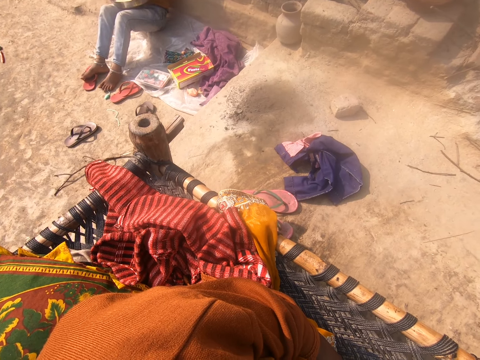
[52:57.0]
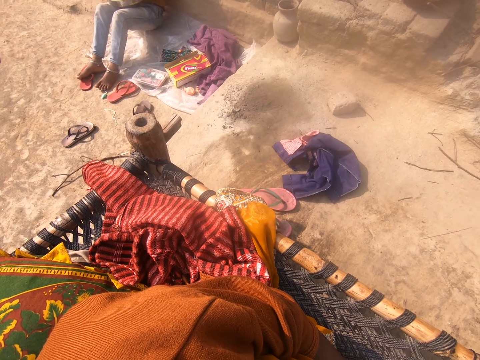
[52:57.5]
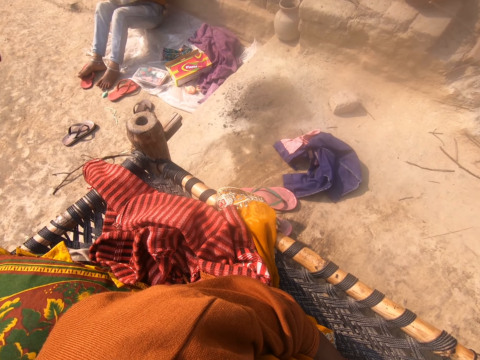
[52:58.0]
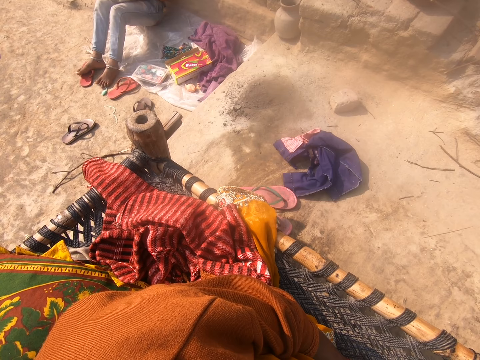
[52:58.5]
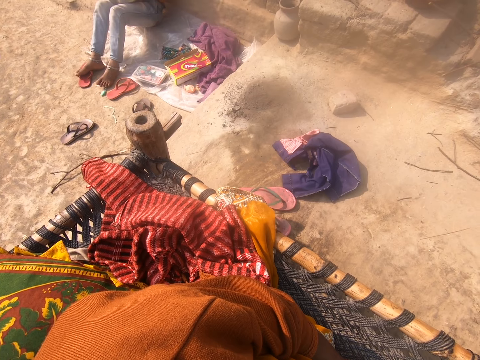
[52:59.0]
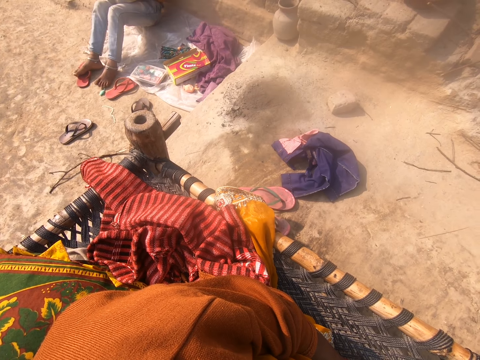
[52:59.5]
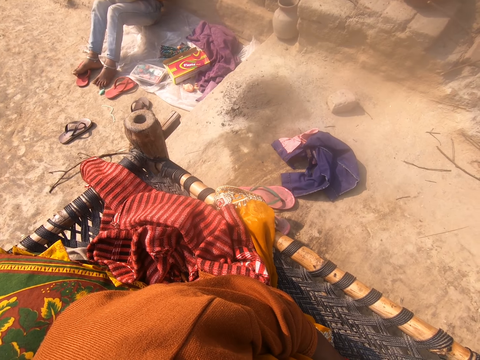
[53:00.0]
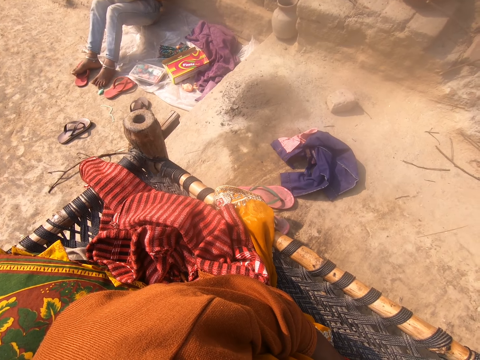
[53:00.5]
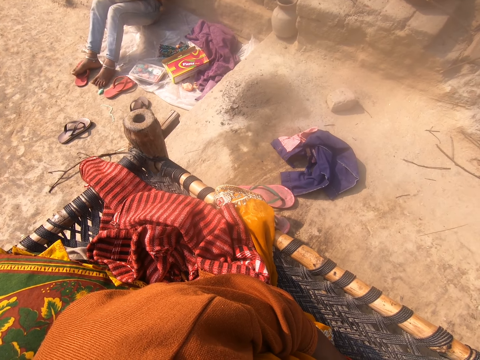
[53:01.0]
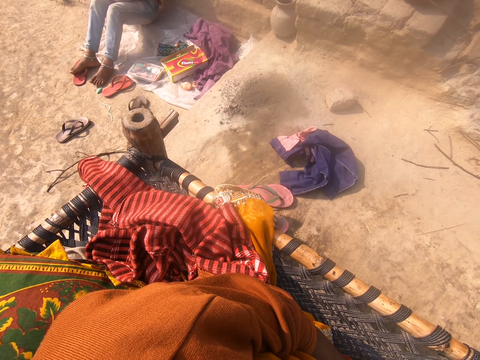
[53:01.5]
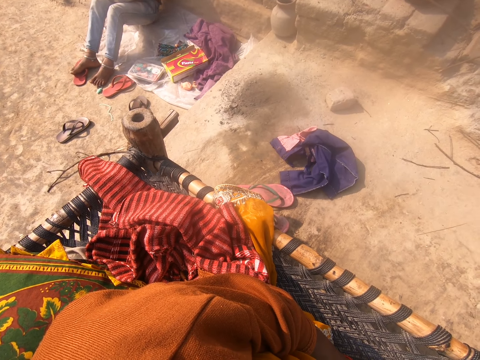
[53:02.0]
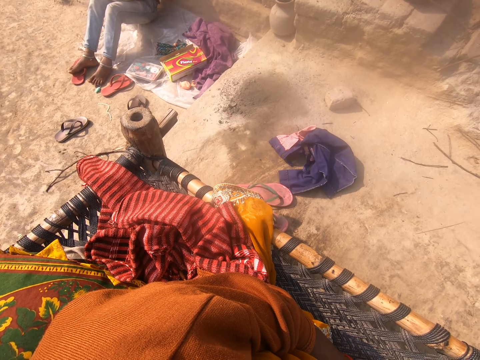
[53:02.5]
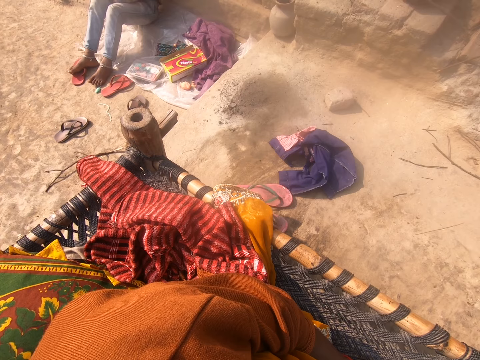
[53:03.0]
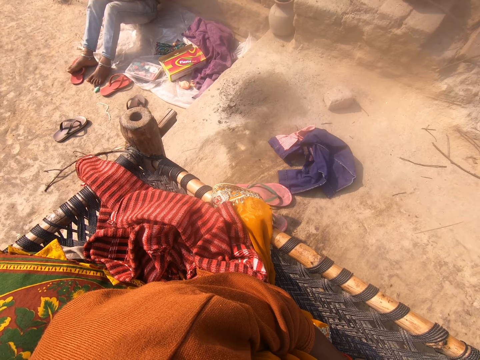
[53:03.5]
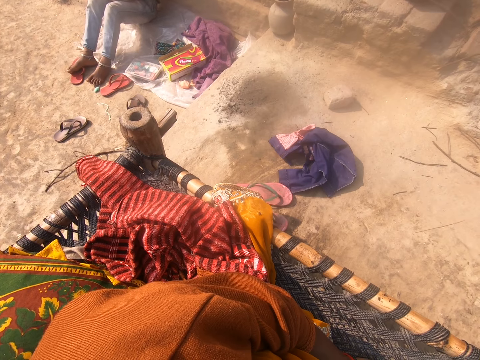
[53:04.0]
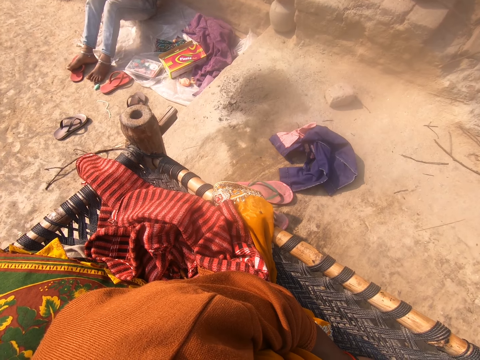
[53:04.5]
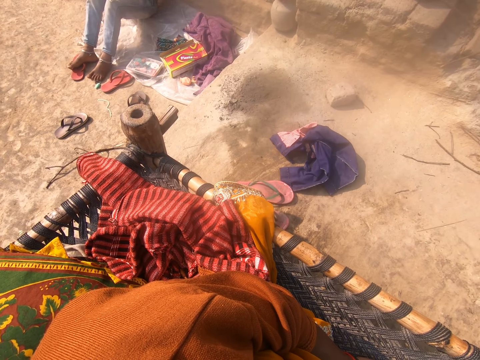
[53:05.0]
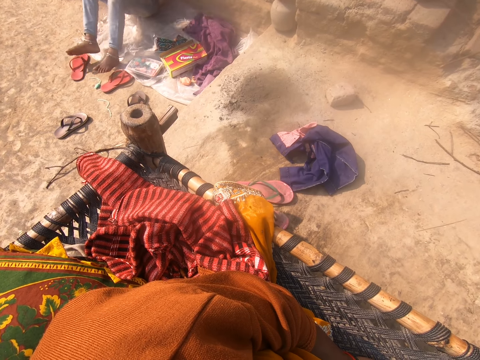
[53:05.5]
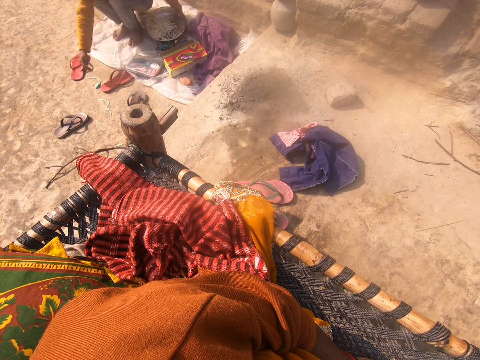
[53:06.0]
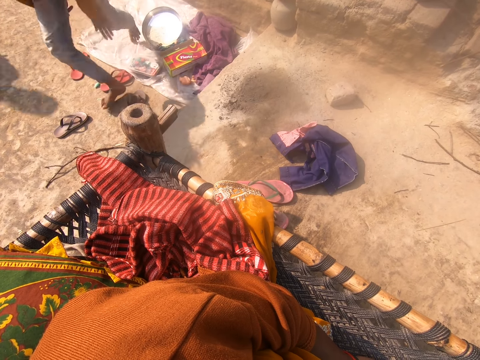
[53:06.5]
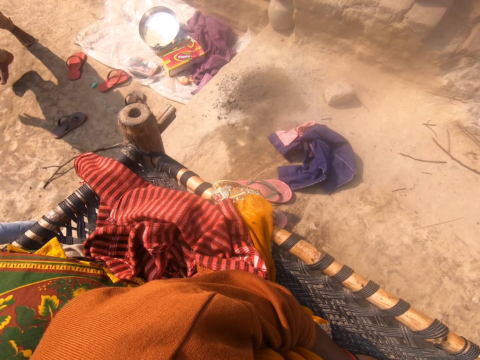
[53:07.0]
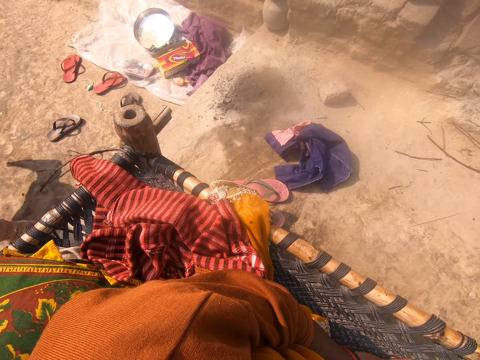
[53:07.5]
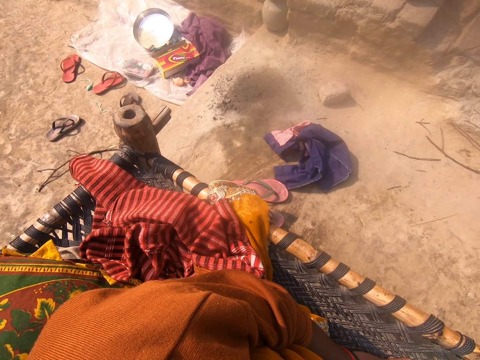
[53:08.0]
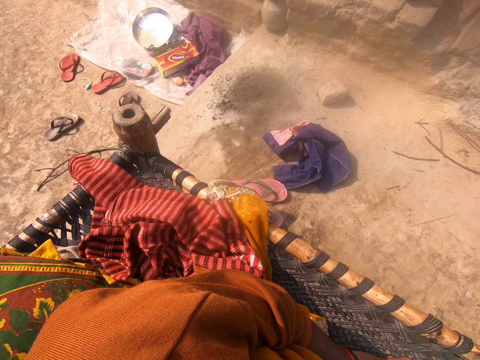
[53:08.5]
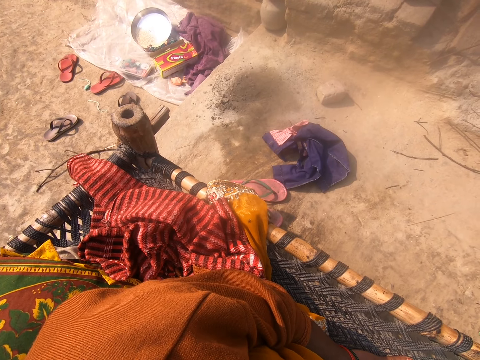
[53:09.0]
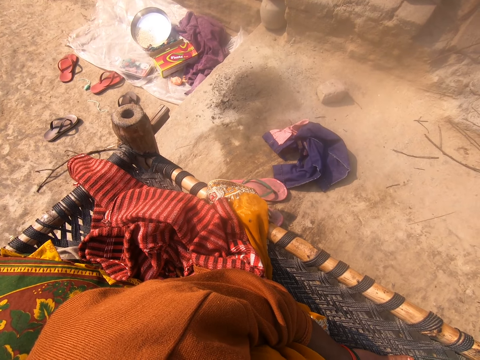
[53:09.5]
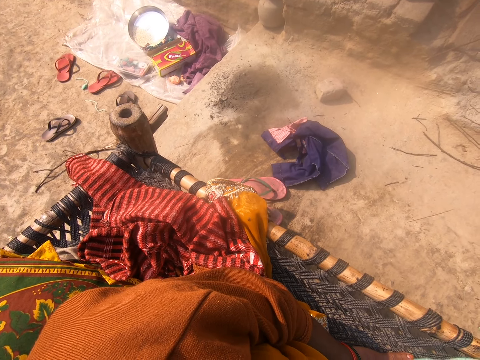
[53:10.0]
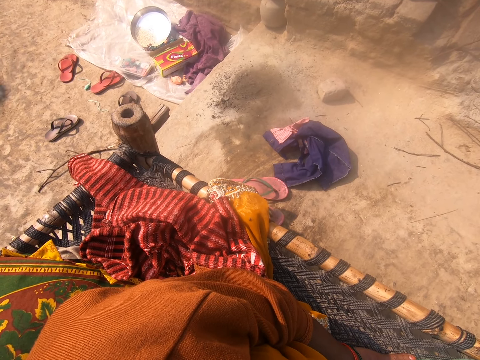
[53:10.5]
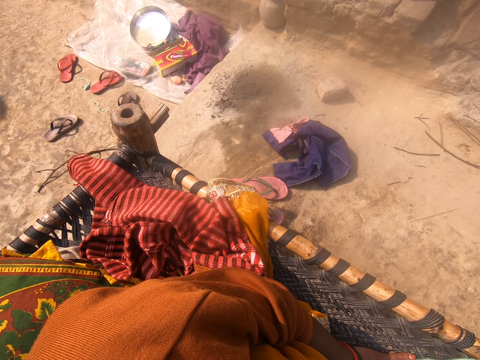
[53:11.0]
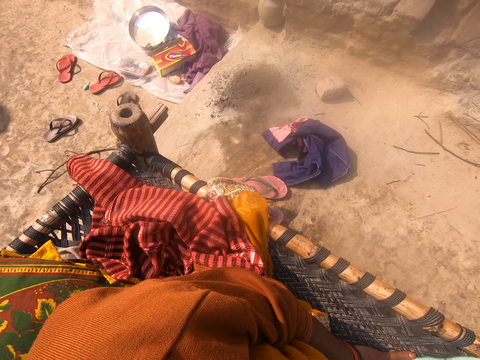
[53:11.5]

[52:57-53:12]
A girl stands up, puts the tray of rice down and runs around.

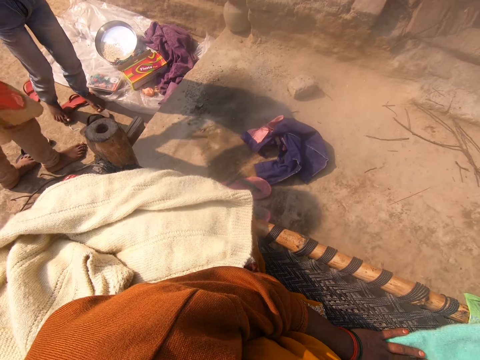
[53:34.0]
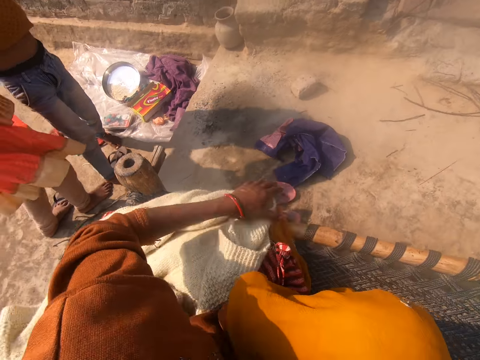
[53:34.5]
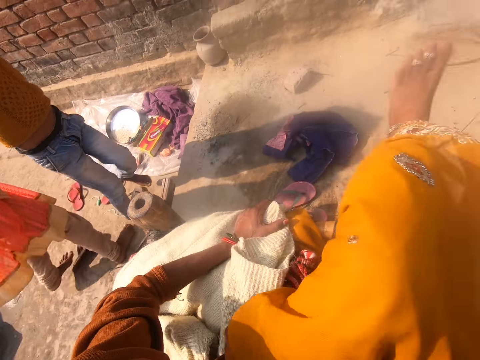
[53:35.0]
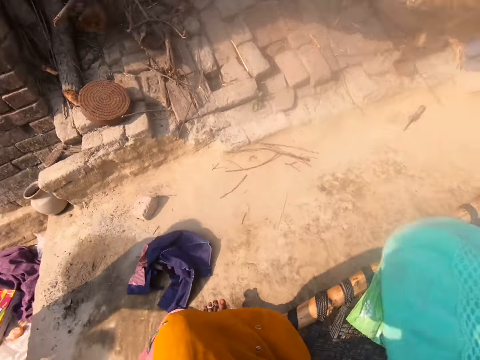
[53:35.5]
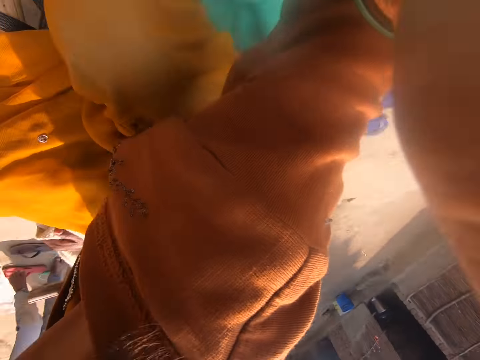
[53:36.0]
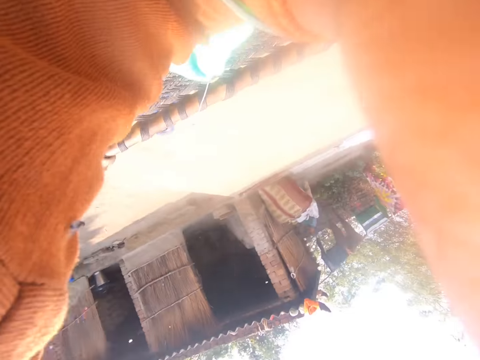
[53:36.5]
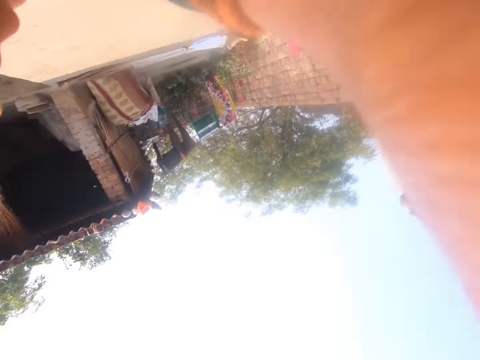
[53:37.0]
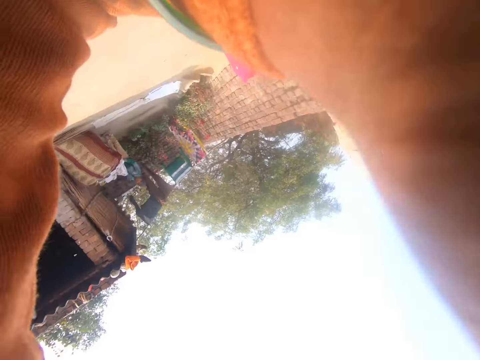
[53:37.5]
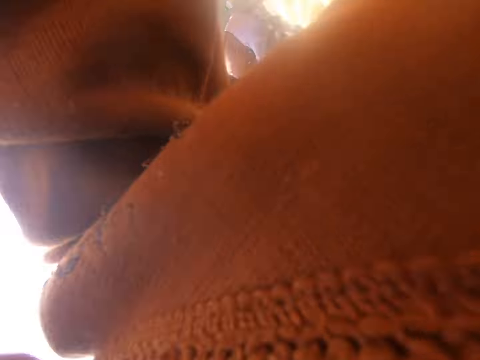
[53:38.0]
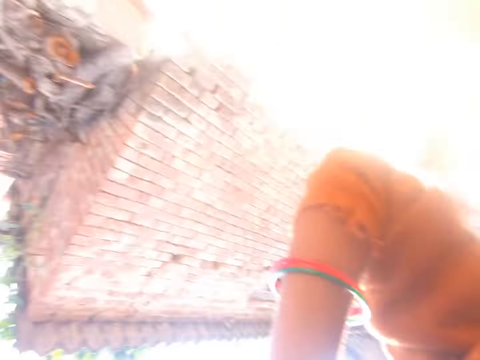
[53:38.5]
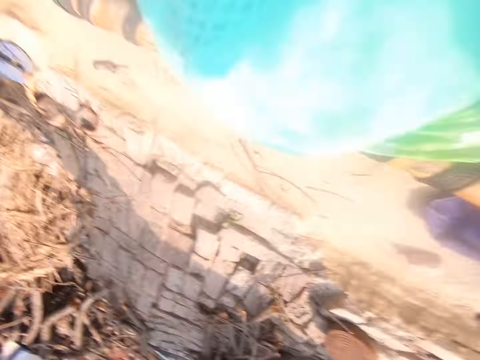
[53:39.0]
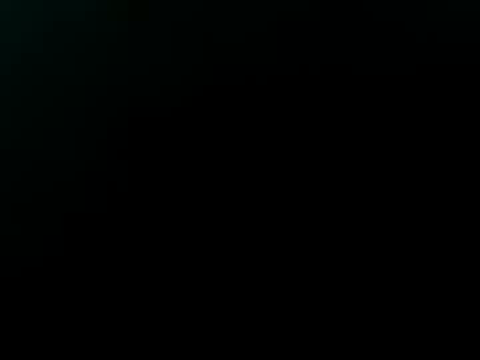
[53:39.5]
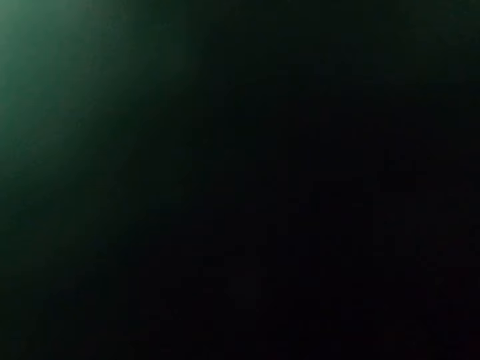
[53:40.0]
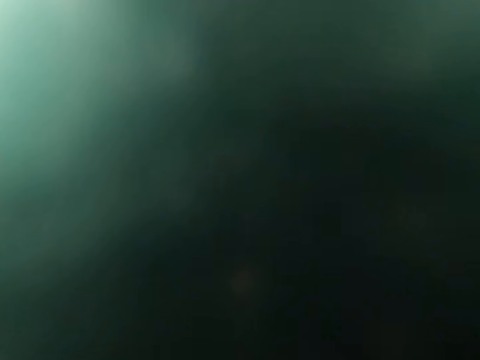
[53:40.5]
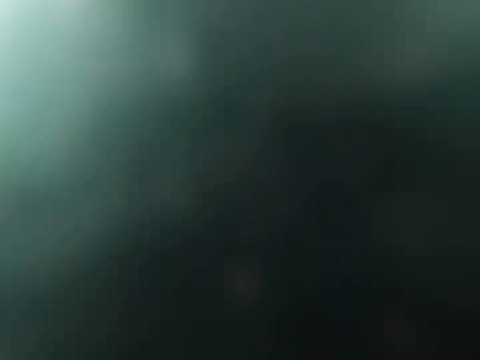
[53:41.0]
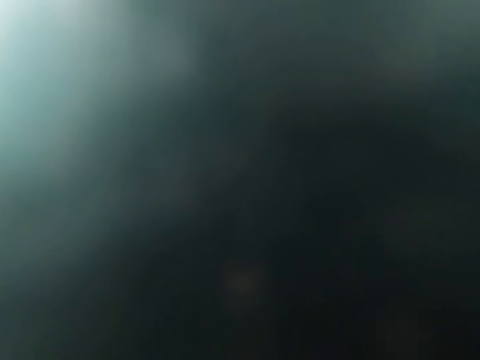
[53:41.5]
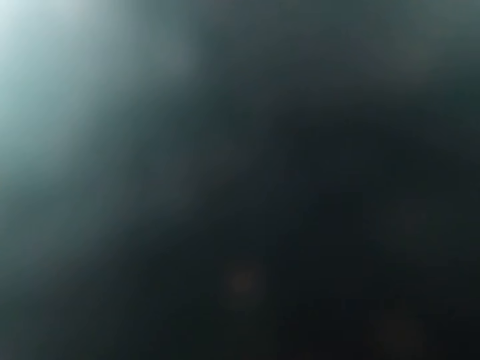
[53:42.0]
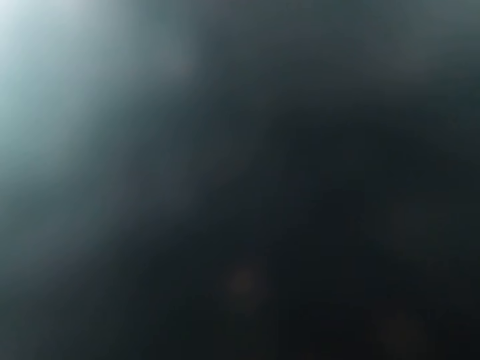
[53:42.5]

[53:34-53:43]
The camera wearer looks around. They adjust the camera.
